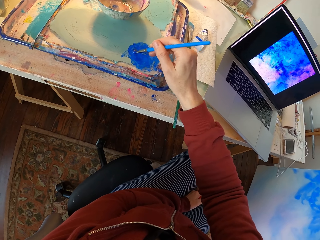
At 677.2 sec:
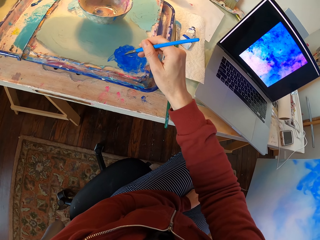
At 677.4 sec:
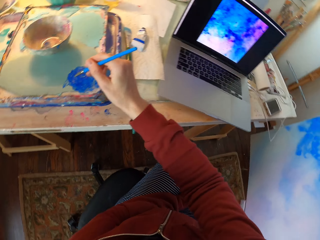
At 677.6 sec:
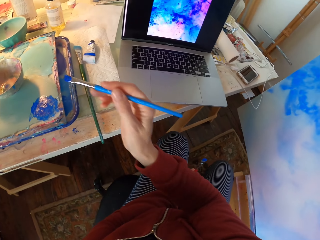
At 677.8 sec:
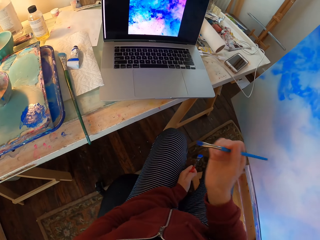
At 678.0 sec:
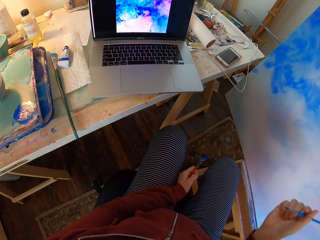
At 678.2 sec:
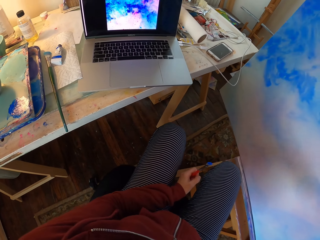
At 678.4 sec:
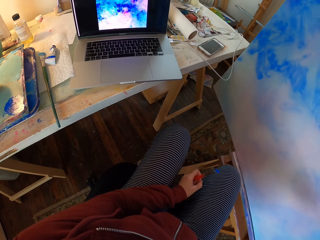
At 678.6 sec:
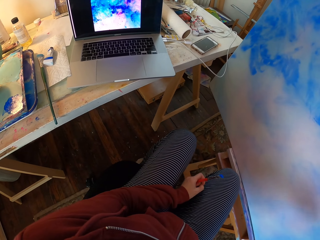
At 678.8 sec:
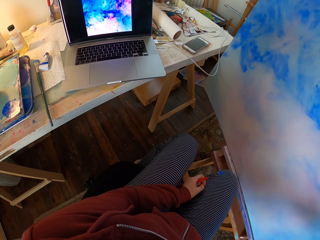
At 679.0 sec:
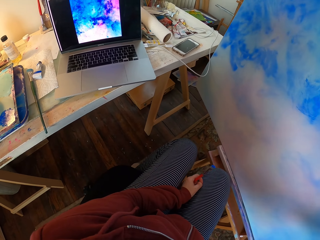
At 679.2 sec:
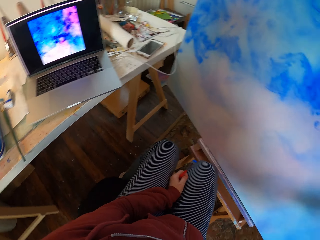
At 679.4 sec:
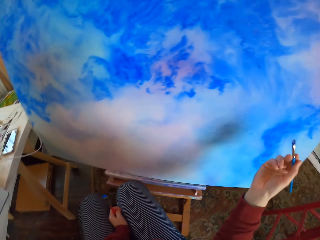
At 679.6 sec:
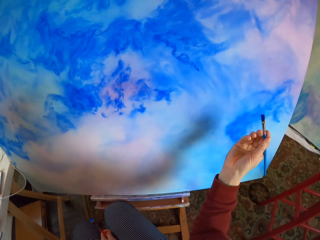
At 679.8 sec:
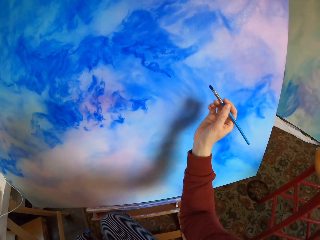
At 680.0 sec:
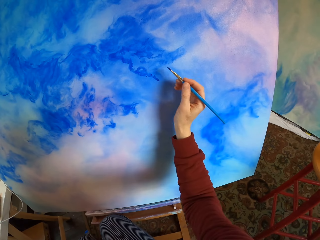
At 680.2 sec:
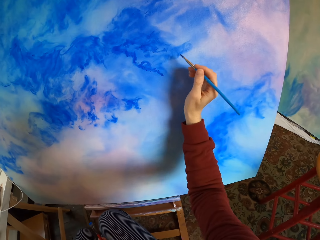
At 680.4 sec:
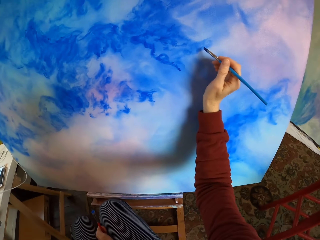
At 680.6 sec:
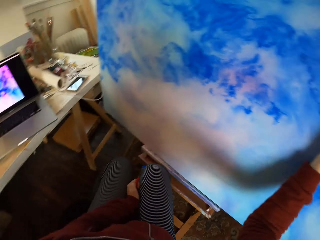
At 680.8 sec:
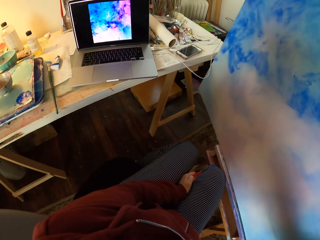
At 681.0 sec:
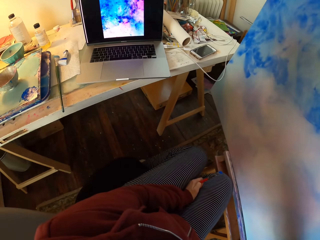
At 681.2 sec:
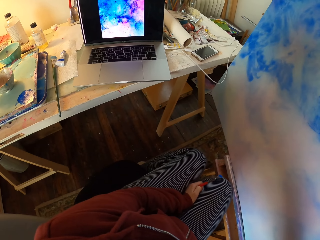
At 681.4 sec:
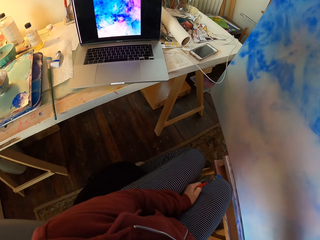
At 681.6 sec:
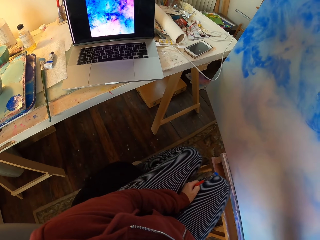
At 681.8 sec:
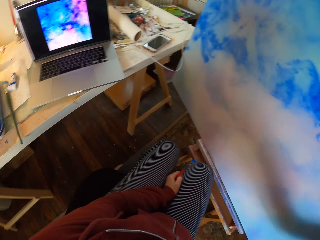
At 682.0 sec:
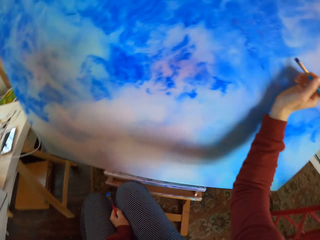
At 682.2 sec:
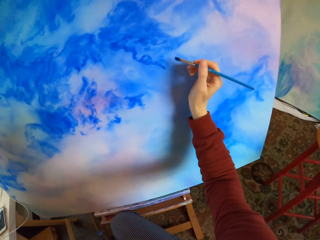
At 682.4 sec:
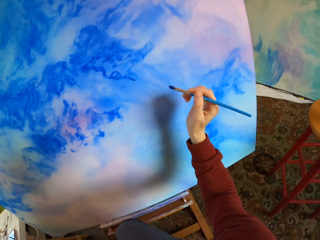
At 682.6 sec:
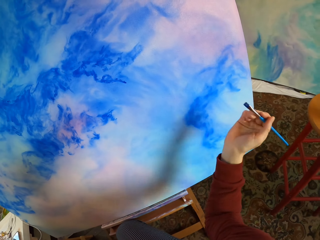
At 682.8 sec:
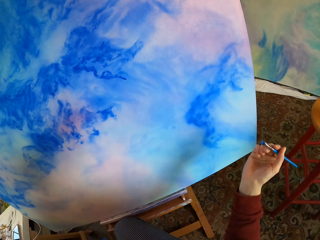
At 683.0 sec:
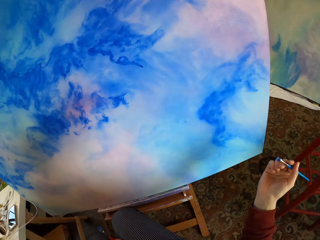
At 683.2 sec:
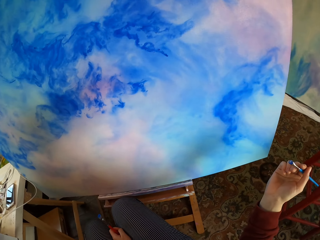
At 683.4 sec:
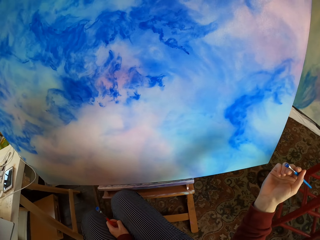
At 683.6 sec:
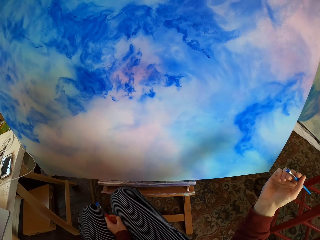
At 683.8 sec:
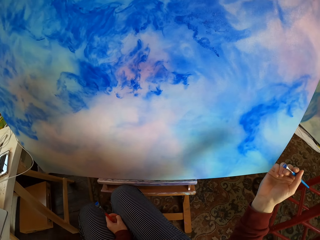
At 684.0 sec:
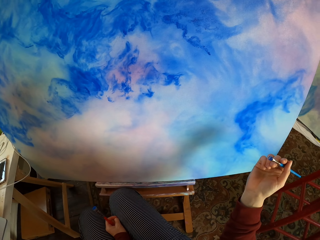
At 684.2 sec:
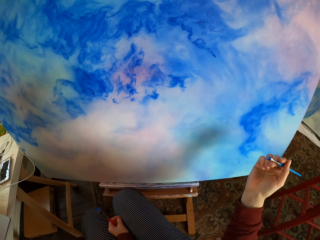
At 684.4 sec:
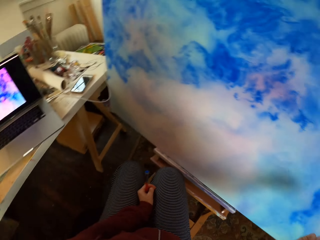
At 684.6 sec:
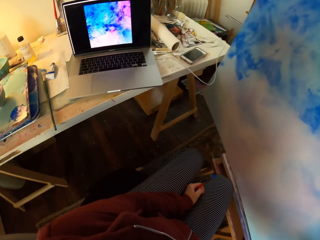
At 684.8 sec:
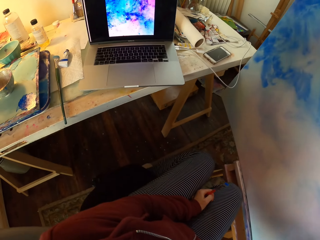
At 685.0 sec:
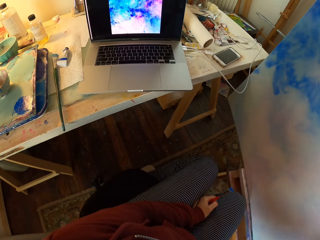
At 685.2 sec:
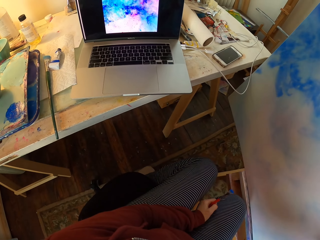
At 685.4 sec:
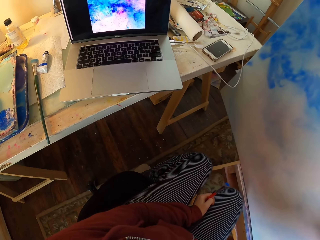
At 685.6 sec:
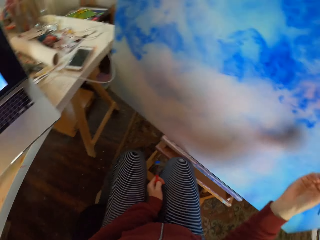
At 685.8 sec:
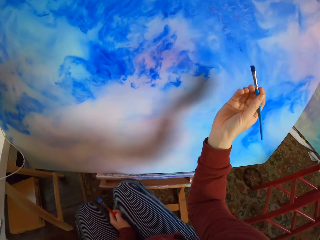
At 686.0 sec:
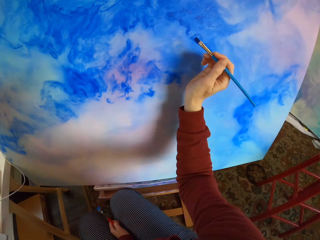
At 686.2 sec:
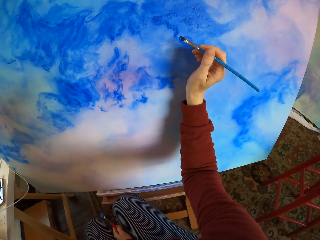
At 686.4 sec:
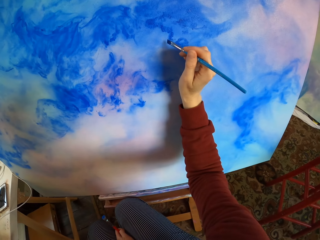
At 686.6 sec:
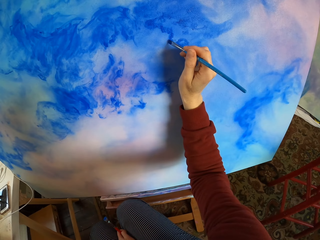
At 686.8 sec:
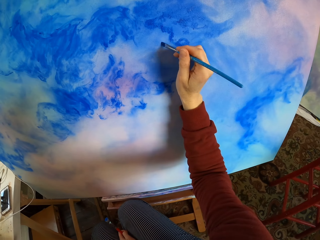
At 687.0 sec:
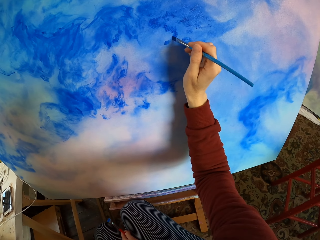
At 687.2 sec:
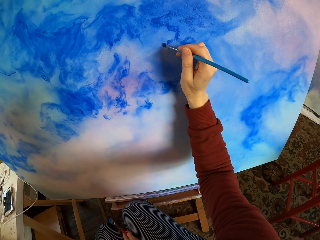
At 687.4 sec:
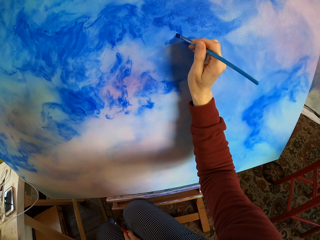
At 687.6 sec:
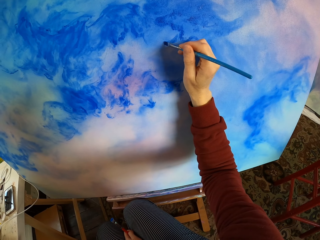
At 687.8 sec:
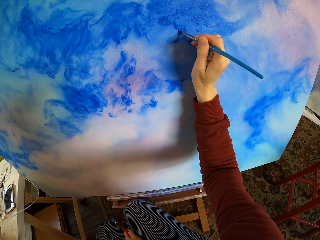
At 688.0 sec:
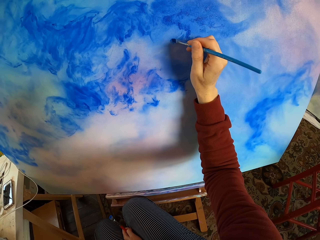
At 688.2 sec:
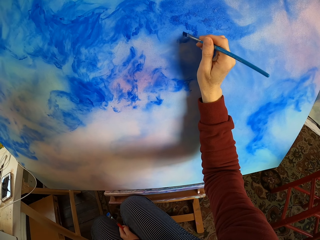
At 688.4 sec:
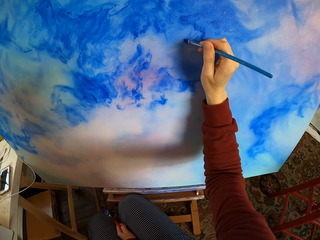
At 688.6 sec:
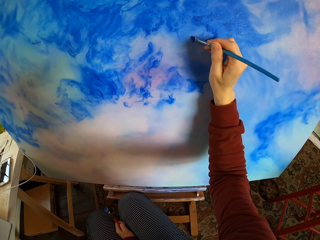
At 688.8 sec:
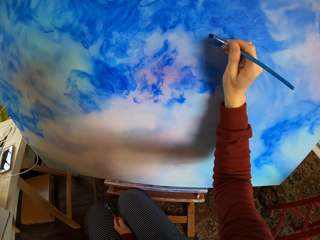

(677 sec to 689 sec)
The camera wearer looks at the laptop. They paint the decoration. They look at the laptop. They hold the brush. They look at the decoration. They look at the laptop. They paint the decoration.

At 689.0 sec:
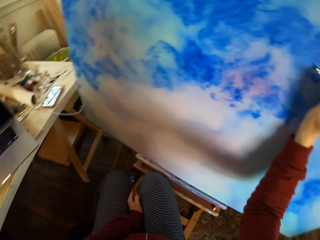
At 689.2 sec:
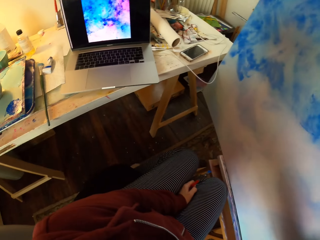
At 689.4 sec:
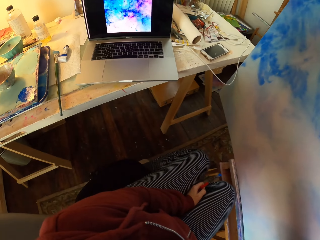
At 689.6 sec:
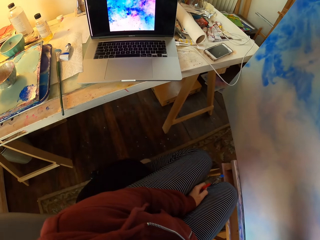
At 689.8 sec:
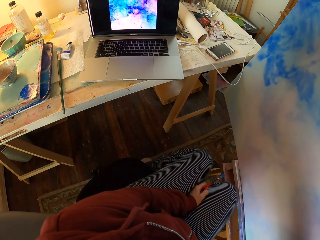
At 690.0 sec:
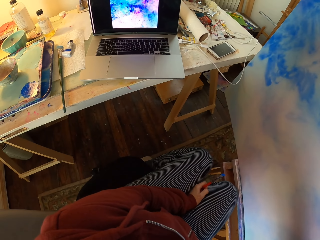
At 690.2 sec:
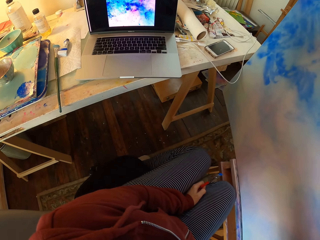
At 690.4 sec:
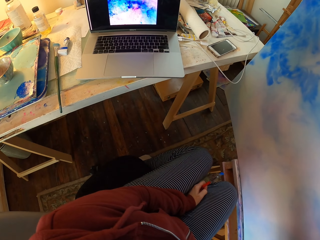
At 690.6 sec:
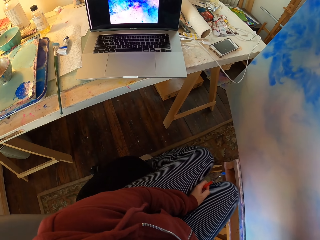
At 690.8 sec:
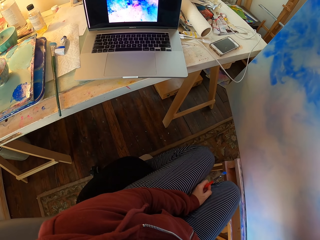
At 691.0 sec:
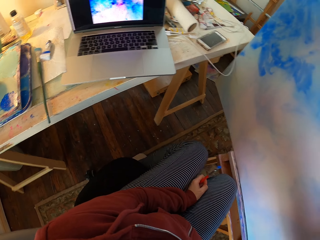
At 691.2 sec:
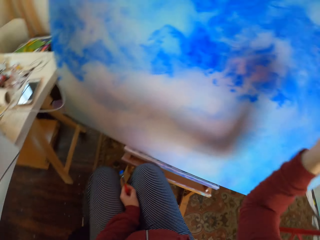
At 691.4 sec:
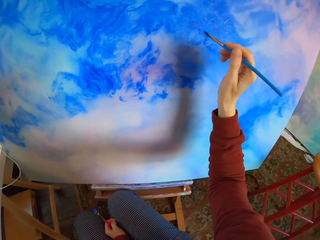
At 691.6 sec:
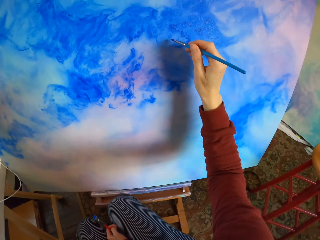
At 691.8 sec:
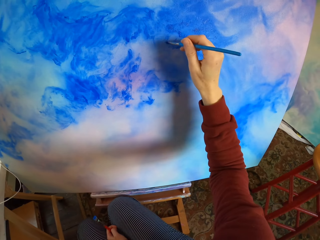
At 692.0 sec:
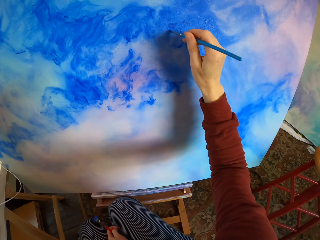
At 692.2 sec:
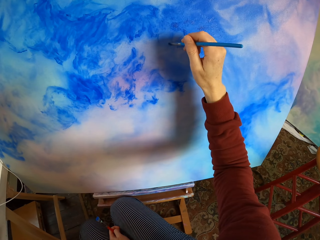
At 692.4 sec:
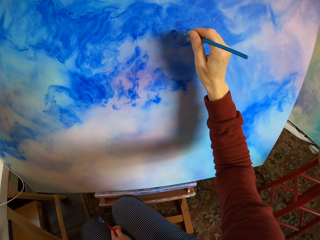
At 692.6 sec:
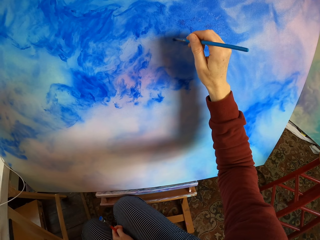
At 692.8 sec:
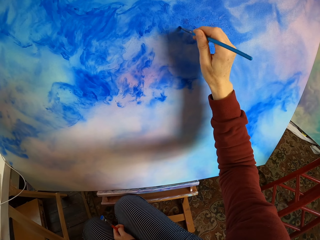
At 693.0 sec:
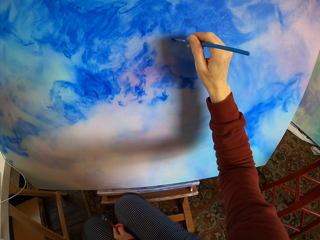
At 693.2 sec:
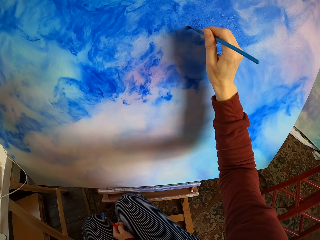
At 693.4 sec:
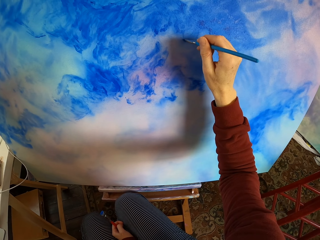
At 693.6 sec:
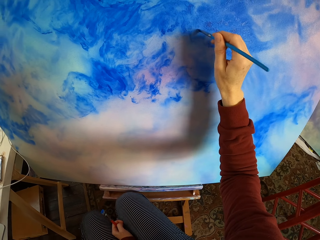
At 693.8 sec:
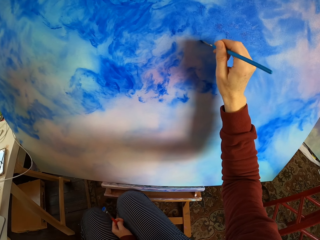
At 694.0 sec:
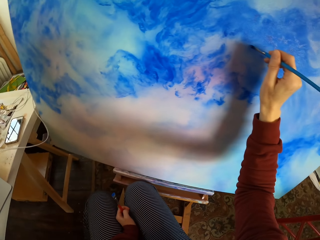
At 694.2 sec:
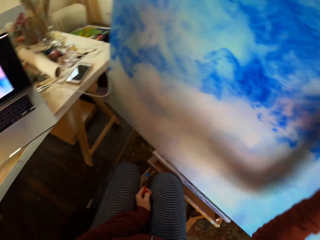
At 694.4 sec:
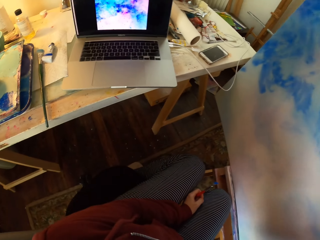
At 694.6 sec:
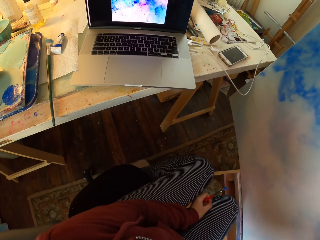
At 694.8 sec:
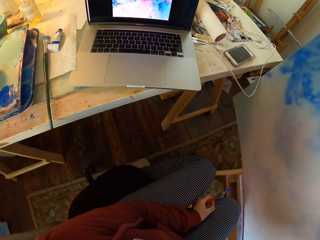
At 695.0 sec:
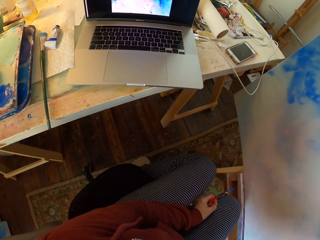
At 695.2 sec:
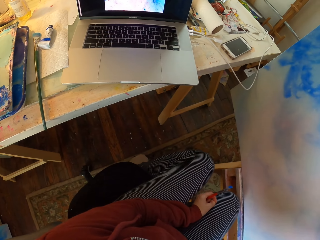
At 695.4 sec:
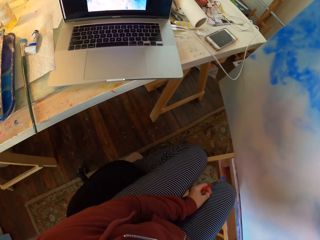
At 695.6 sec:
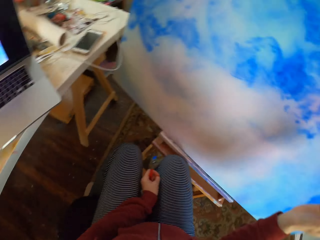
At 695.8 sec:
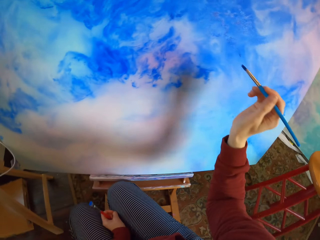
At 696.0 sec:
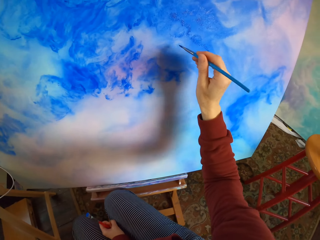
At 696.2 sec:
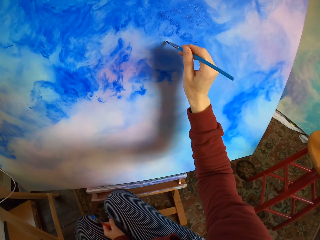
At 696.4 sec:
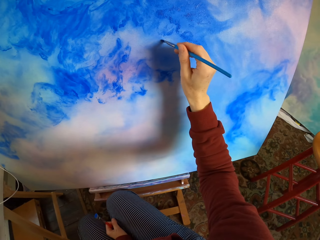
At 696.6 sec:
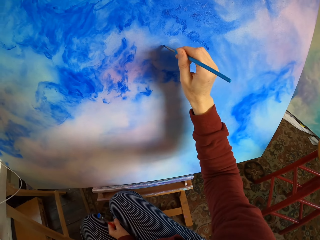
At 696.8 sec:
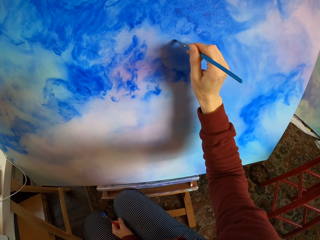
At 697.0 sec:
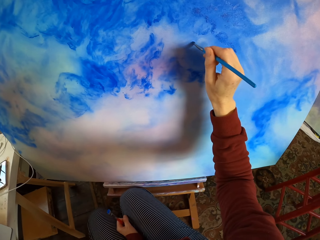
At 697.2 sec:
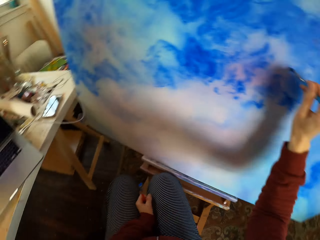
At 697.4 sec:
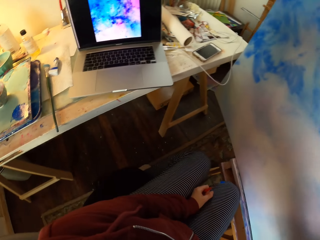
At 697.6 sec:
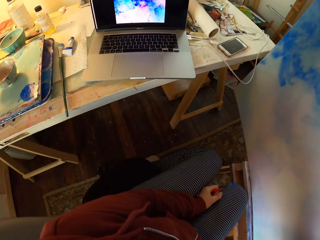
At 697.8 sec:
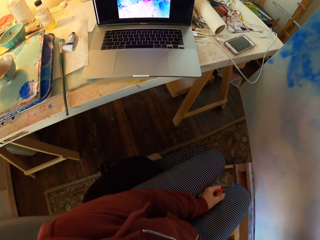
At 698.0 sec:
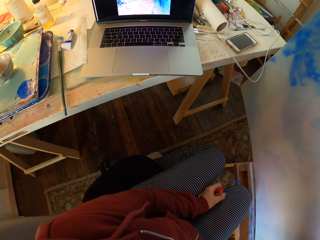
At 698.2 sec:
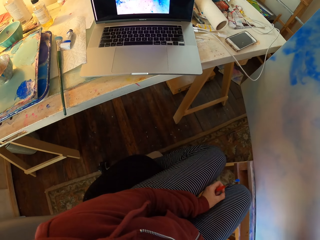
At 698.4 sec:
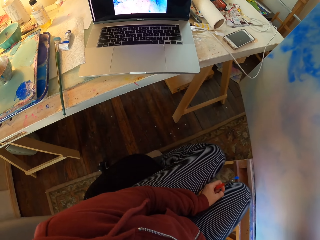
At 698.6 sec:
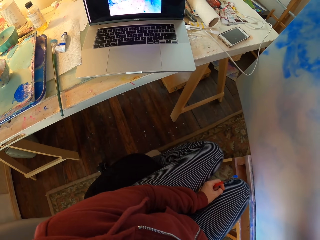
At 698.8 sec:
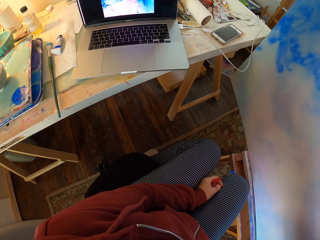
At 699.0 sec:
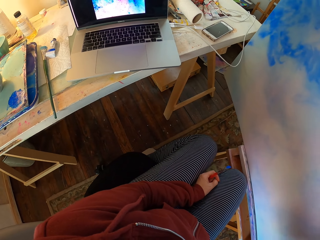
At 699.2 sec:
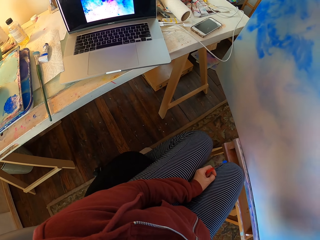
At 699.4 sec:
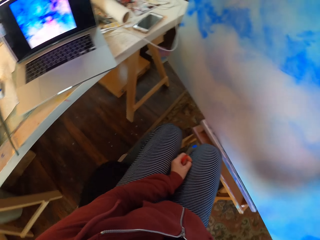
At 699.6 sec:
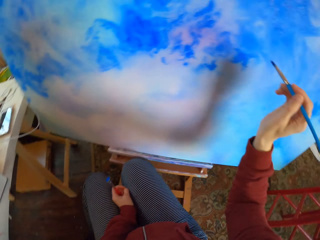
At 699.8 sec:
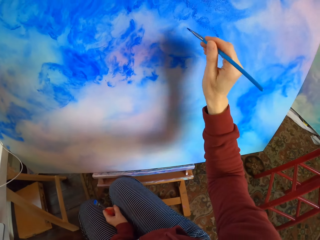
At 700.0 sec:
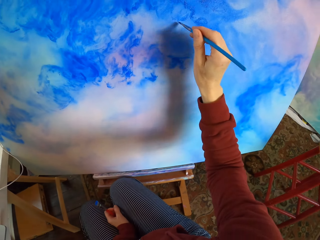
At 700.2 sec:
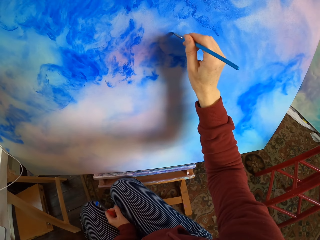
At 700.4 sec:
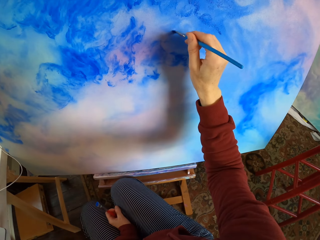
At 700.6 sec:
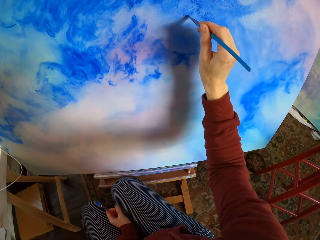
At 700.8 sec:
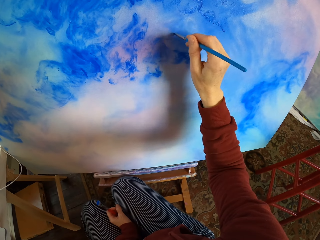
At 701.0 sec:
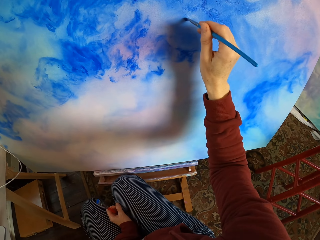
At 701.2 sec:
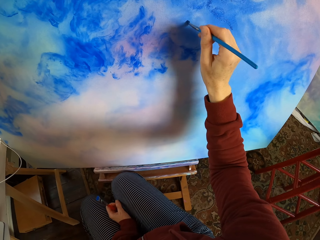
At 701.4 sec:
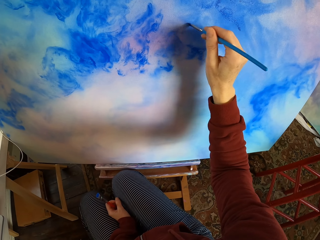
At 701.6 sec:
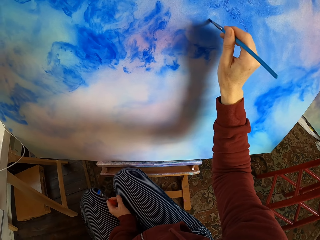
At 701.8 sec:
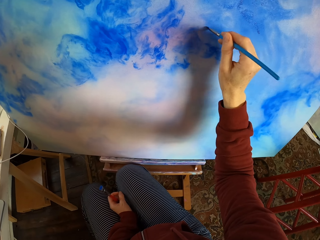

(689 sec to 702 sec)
The camera wearer looks at the laptop. They paint the decoration. They look at the laptop and paint the decoration. They look at the laptop and paint the decoration.
